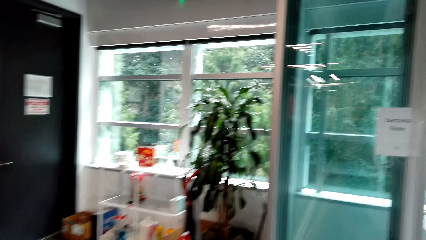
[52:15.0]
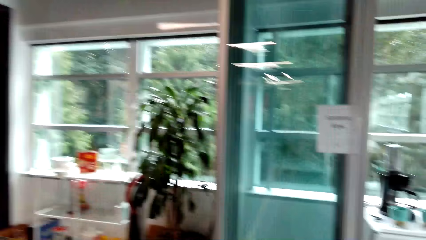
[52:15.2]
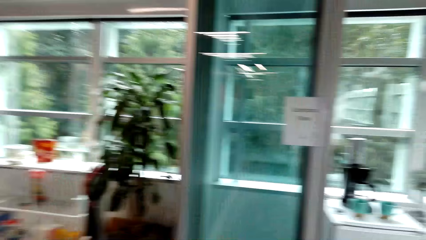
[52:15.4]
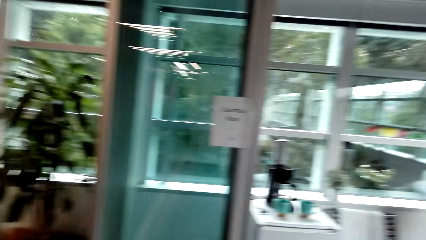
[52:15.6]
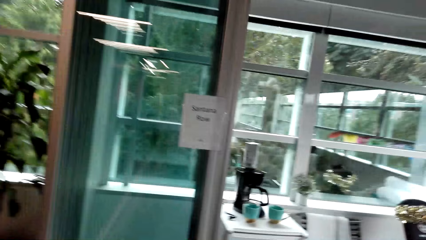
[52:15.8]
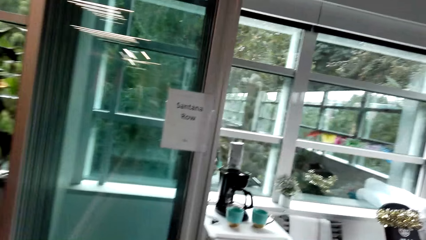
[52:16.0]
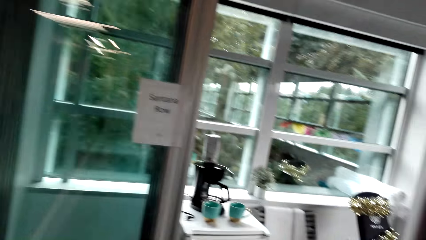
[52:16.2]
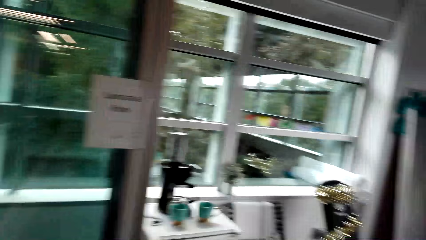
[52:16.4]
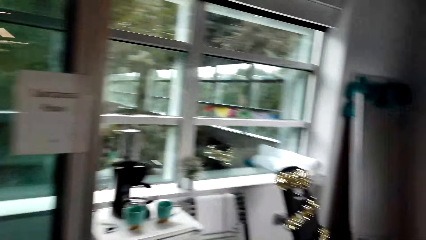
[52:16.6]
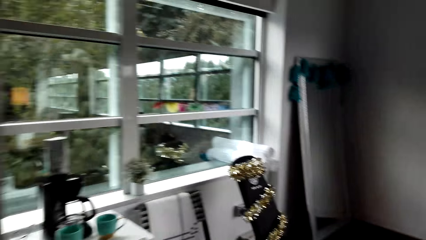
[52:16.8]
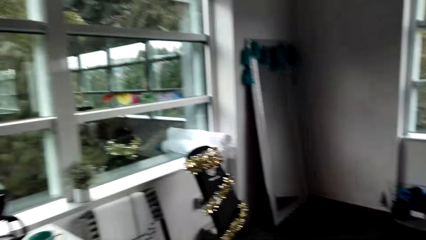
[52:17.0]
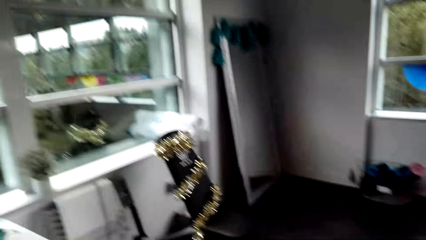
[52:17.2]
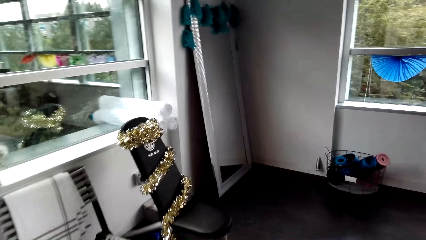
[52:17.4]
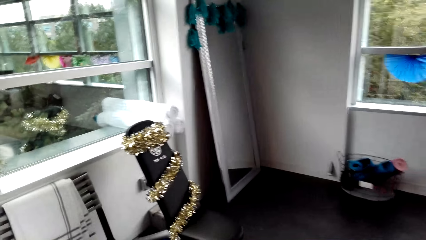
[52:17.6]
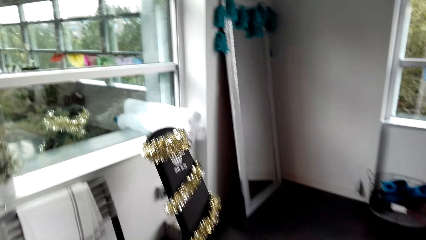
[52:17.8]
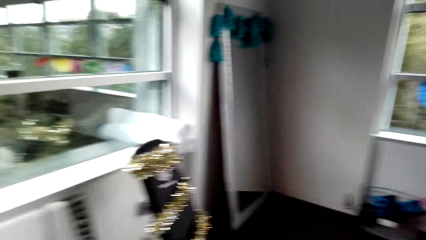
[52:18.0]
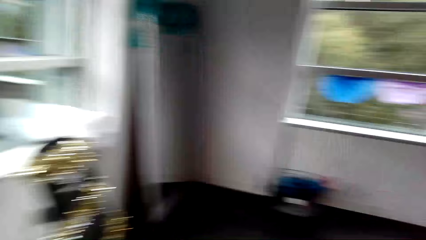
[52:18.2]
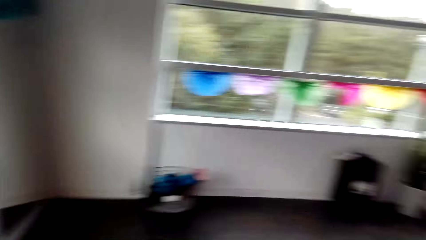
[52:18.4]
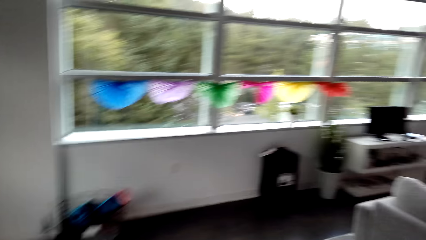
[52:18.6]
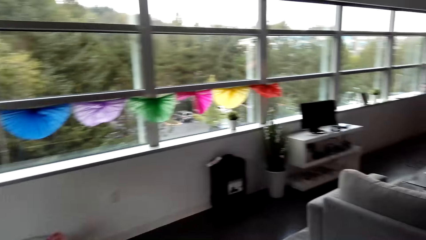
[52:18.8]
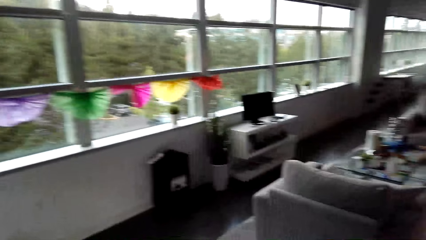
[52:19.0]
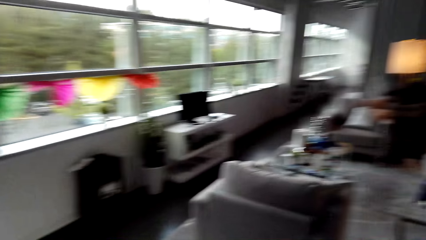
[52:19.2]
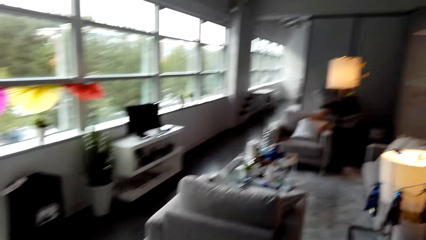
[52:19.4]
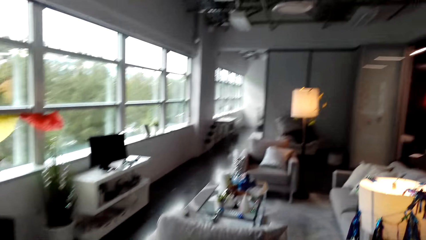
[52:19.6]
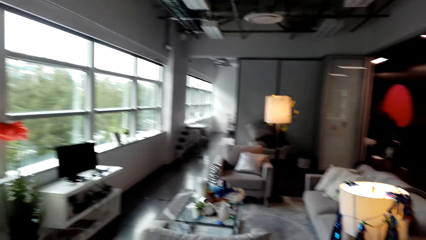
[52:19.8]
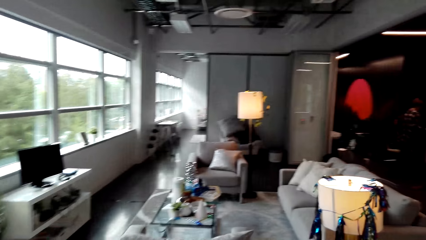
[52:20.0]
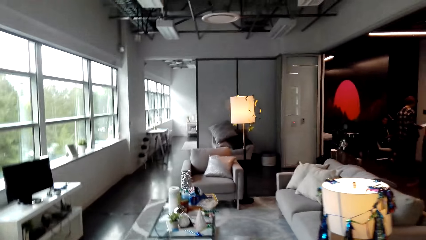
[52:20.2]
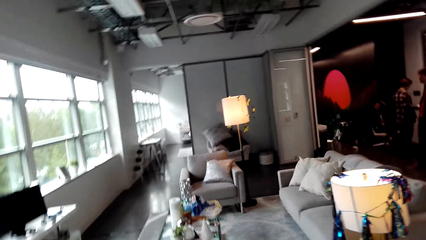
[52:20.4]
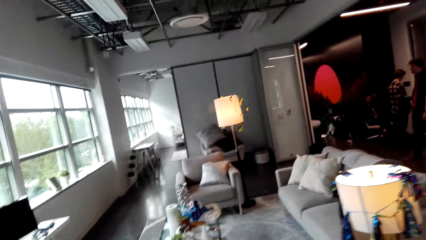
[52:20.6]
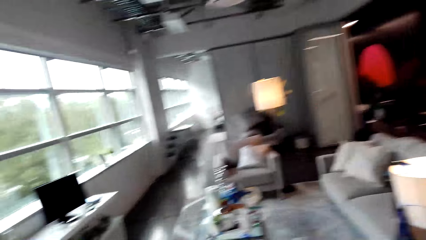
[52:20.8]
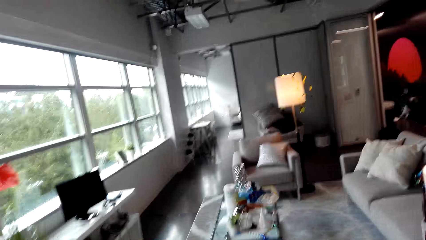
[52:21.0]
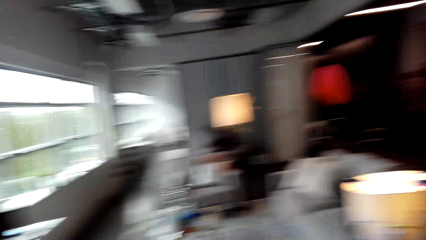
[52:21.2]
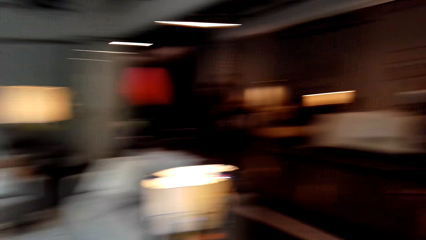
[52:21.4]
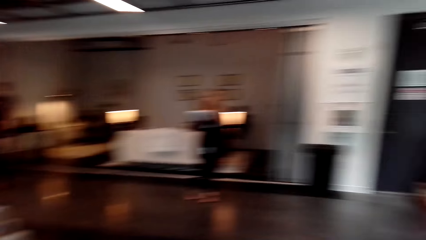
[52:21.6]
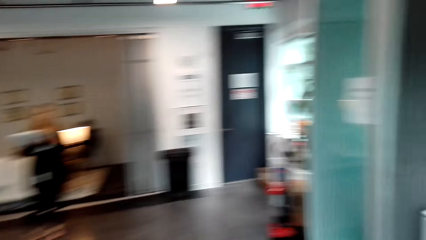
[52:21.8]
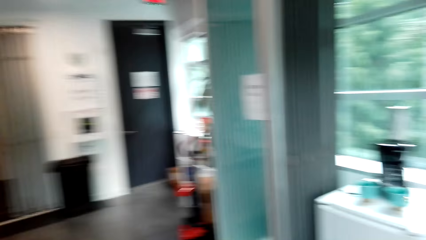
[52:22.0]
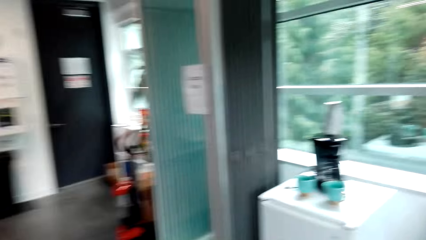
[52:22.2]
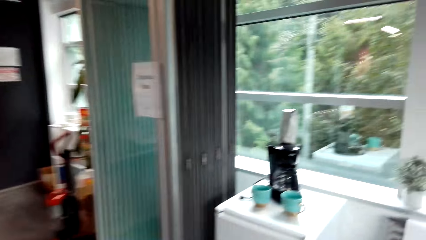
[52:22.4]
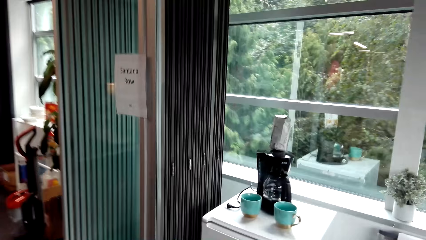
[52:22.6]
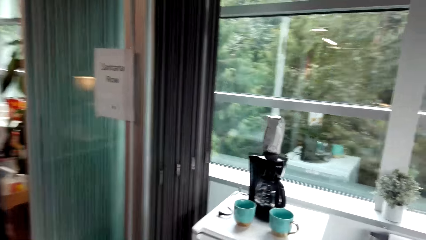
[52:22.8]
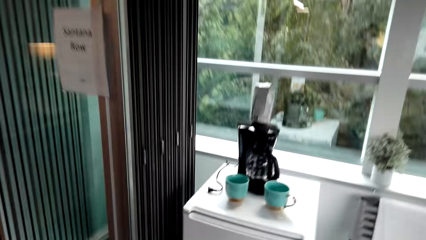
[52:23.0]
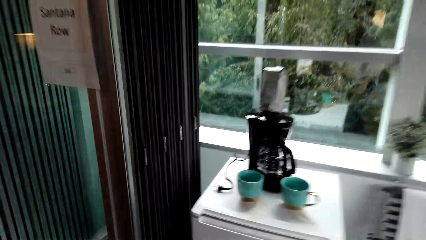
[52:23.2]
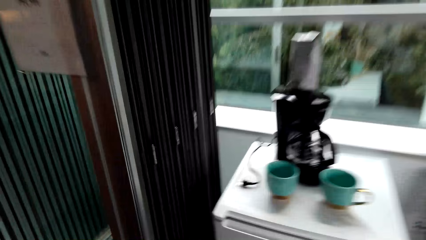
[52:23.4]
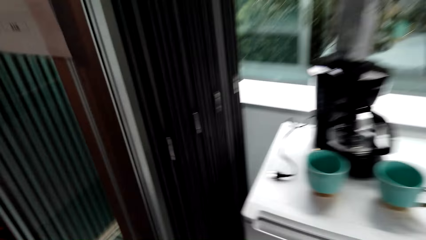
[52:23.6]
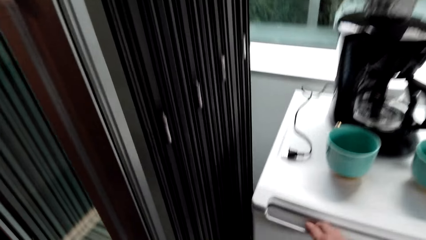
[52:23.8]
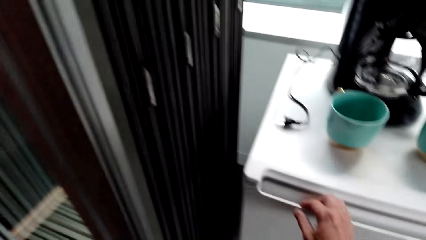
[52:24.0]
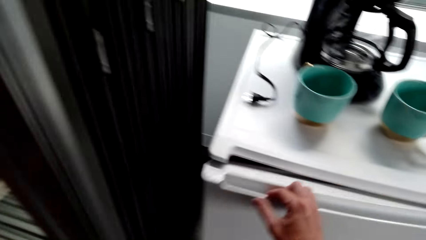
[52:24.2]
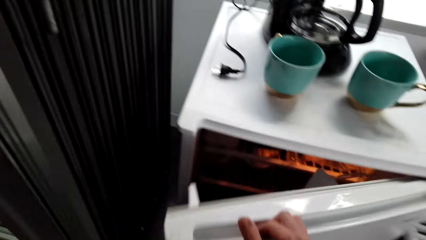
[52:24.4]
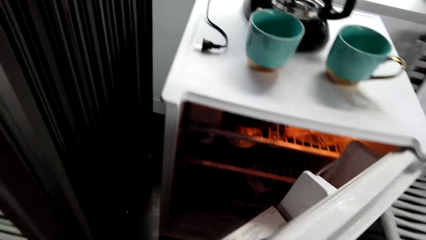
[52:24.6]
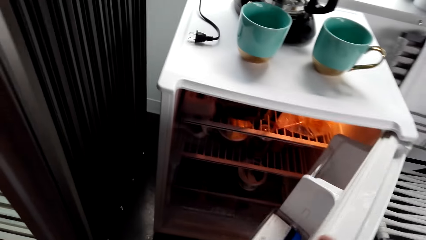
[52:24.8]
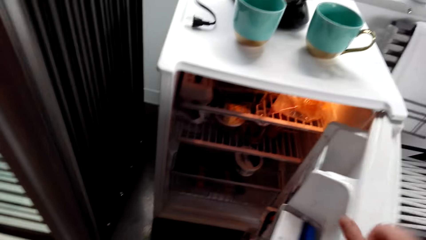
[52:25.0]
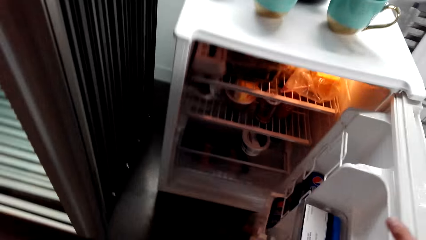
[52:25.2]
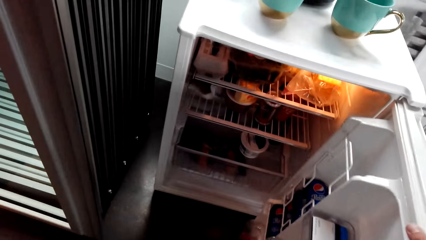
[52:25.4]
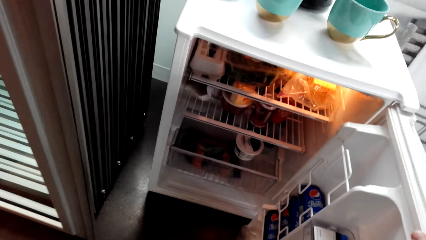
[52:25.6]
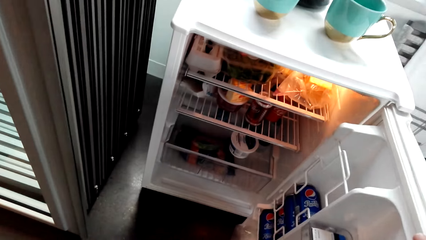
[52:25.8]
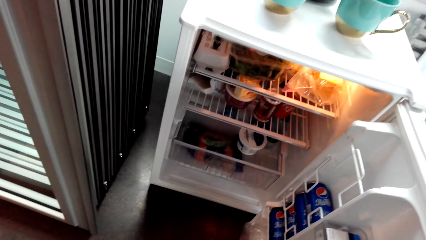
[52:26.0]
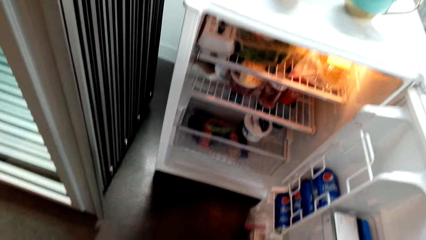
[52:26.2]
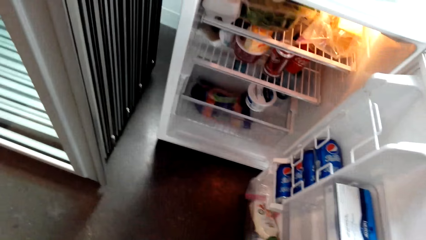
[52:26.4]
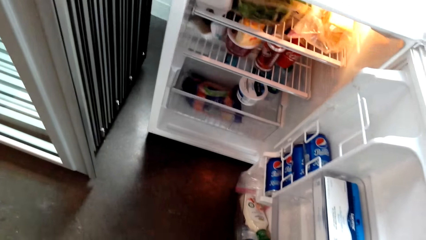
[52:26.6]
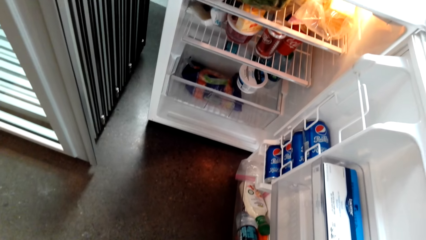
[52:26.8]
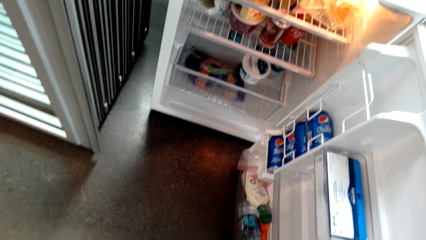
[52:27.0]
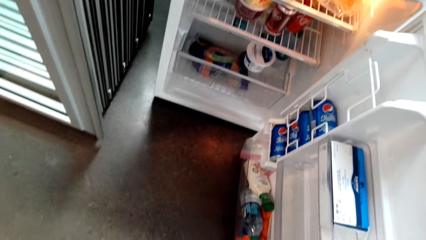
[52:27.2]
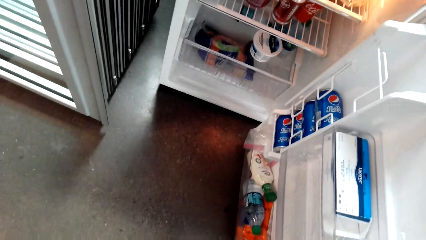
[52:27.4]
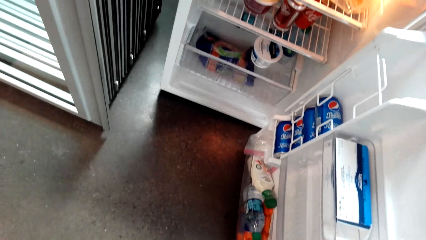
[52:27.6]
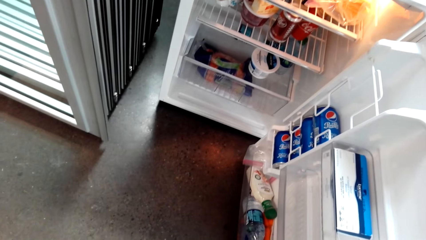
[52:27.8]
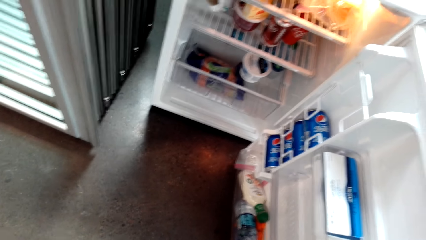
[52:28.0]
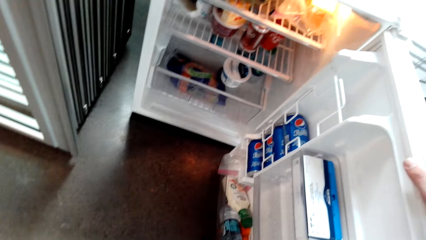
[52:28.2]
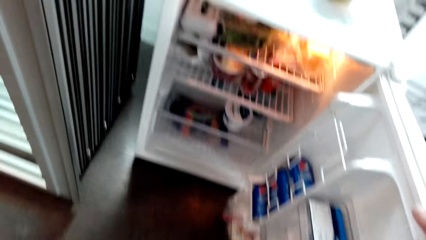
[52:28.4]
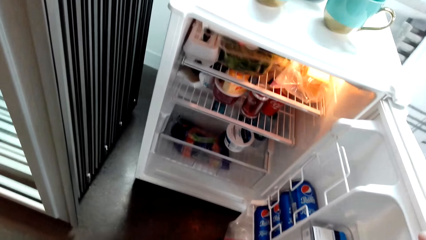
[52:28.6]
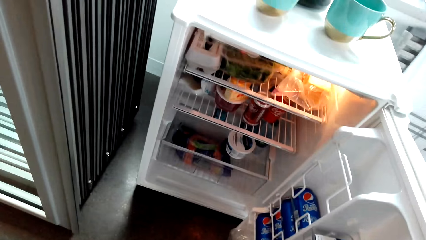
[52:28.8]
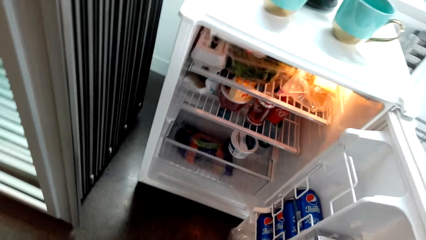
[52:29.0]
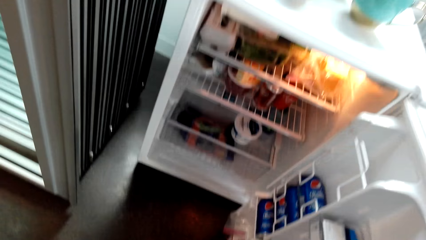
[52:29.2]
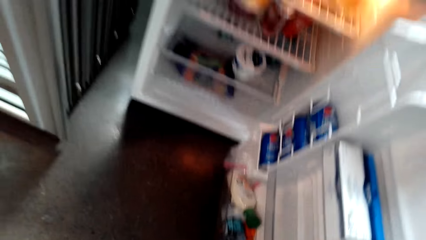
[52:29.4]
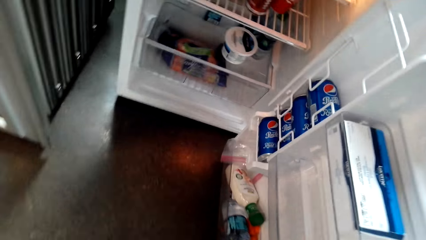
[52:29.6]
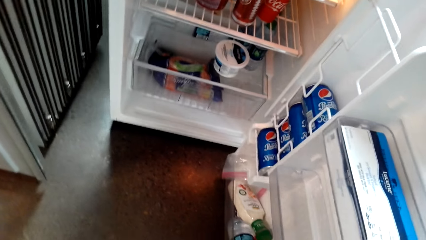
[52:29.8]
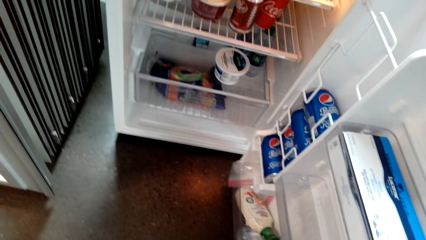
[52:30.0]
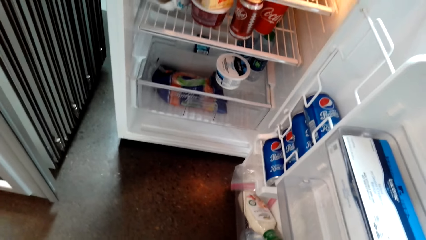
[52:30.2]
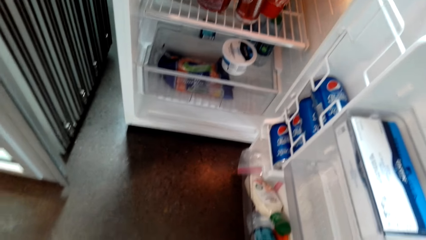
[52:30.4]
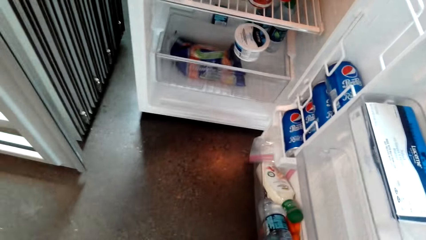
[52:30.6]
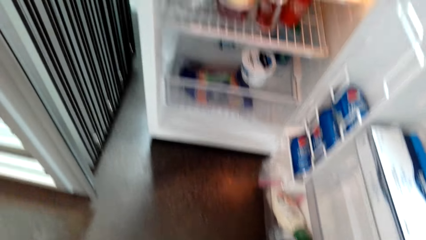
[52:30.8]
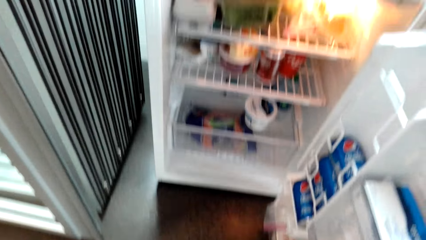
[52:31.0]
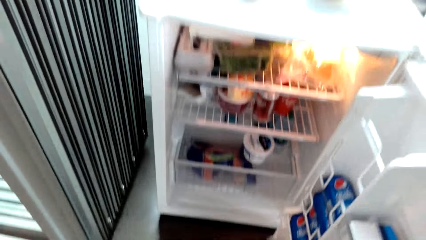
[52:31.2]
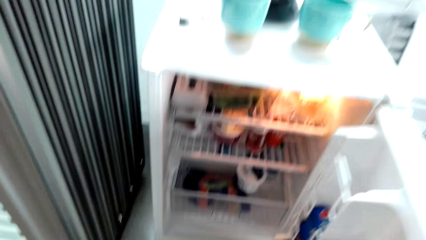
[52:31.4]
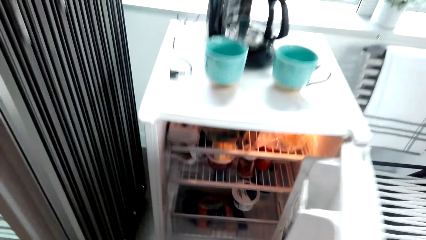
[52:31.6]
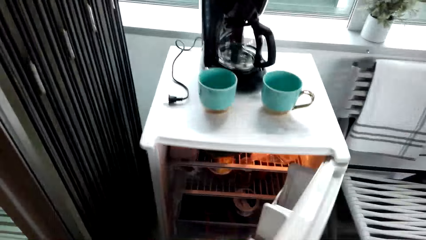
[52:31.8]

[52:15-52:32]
The camera wearer opens the fridge.
